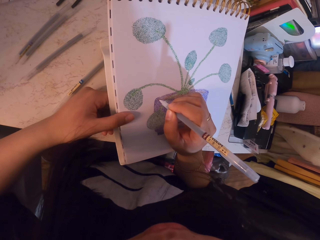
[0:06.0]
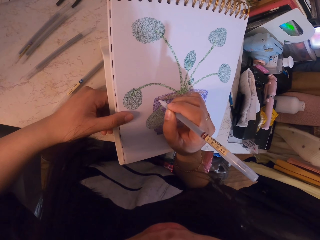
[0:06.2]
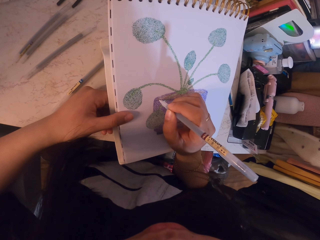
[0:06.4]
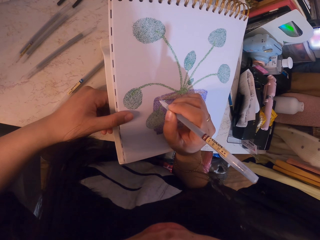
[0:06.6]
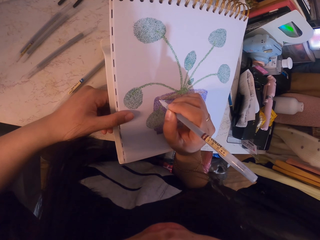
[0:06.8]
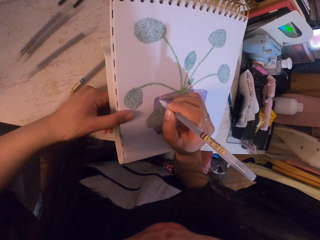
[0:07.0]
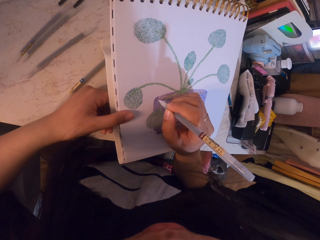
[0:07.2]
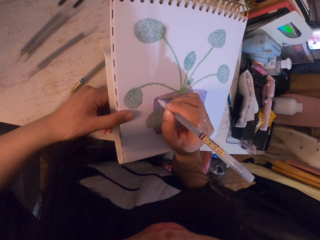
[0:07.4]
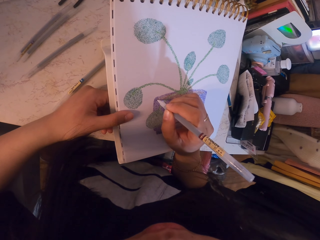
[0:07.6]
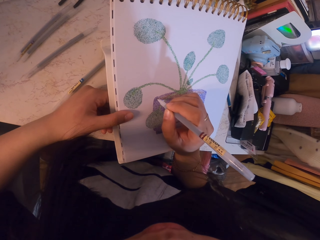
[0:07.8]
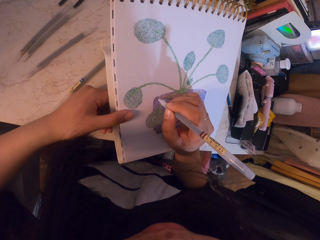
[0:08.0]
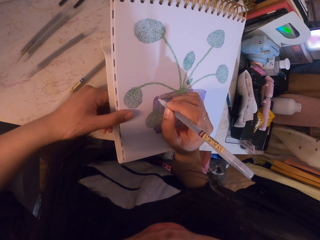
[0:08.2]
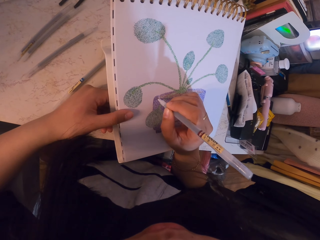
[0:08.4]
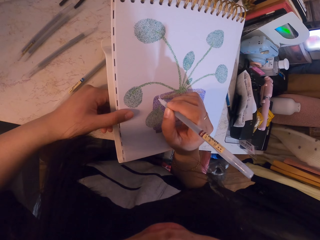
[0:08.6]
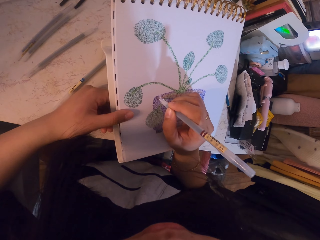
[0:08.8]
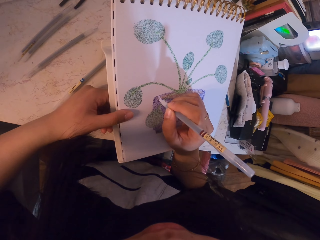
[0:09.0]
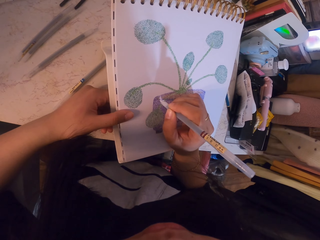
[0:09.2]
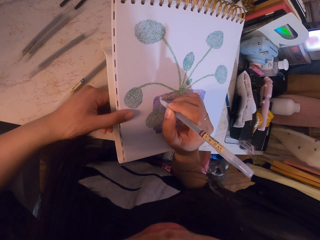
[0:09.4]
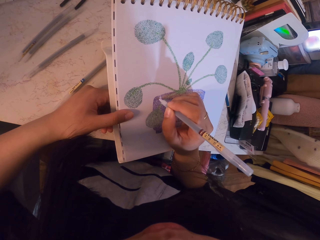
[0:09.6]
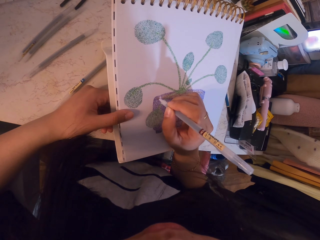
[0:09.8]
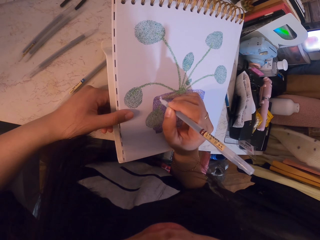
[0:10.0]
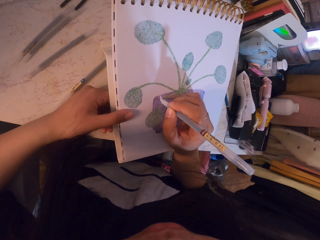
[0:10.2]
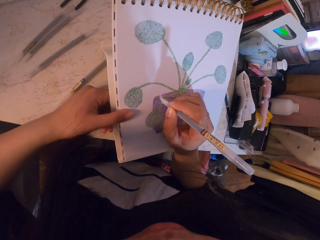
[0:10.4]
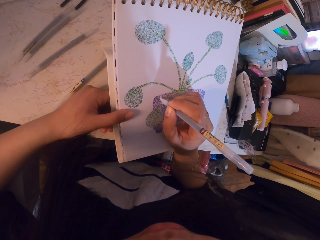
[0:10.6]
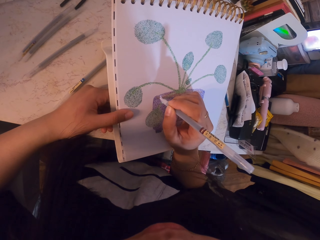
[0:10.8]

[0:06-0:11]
The camera wearer paints the sketch with the pen.

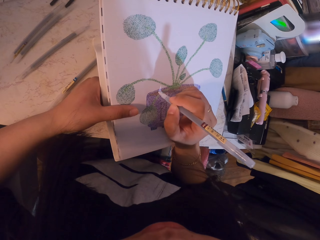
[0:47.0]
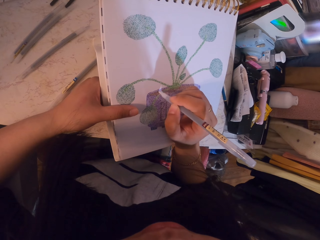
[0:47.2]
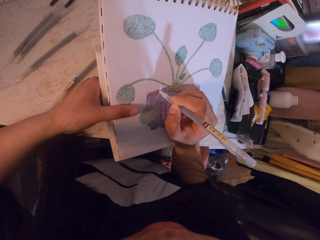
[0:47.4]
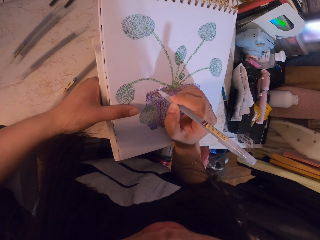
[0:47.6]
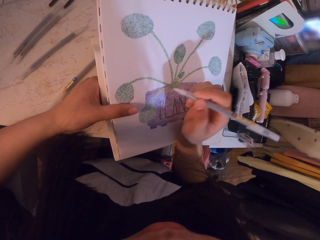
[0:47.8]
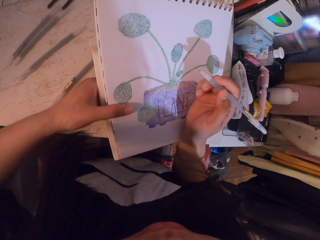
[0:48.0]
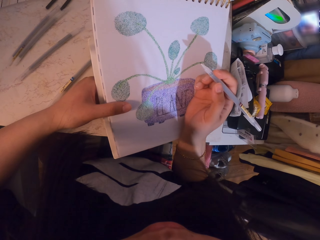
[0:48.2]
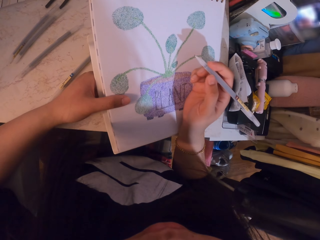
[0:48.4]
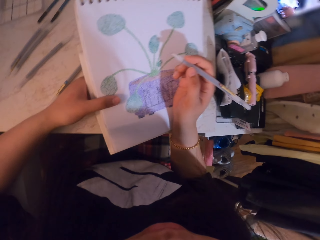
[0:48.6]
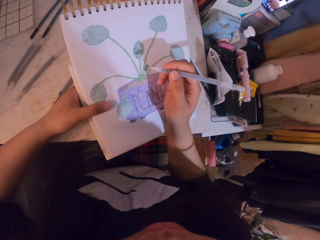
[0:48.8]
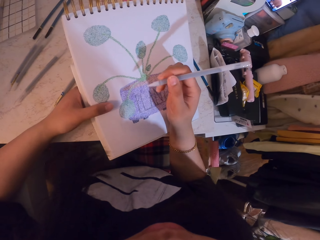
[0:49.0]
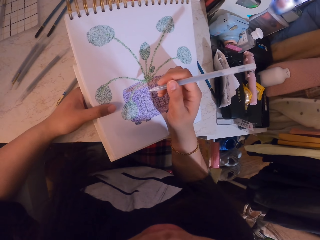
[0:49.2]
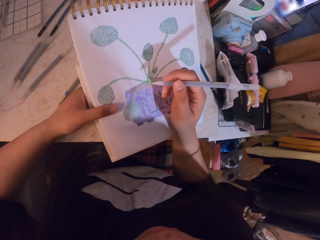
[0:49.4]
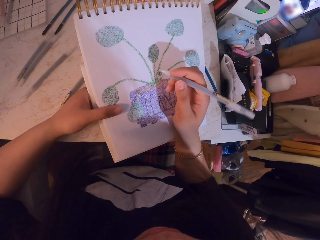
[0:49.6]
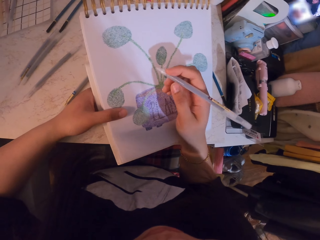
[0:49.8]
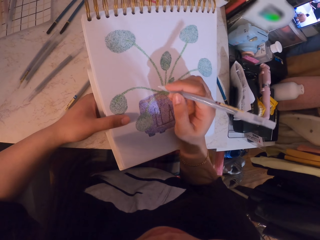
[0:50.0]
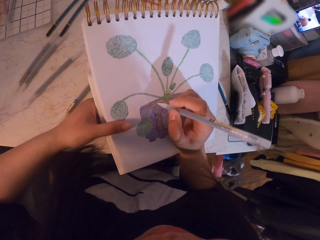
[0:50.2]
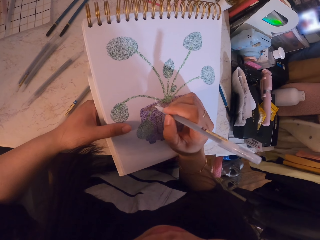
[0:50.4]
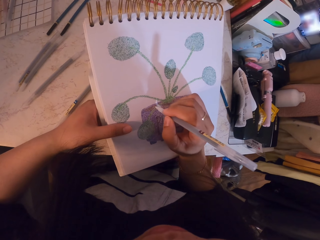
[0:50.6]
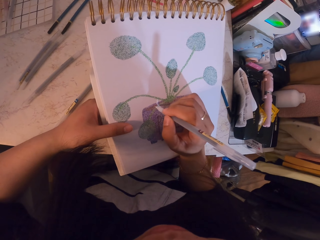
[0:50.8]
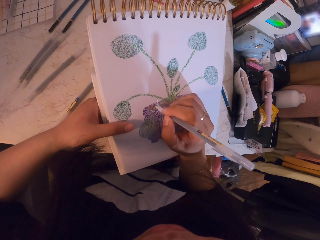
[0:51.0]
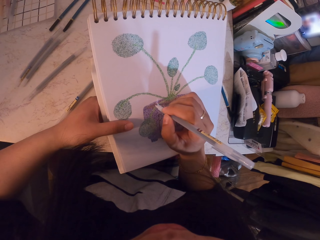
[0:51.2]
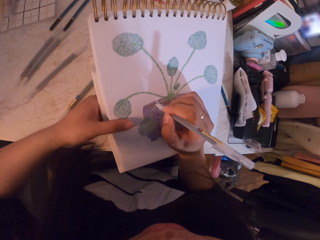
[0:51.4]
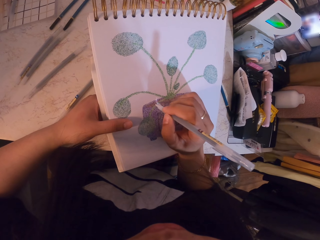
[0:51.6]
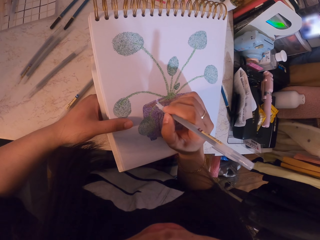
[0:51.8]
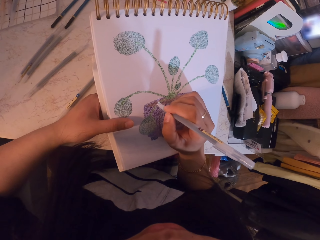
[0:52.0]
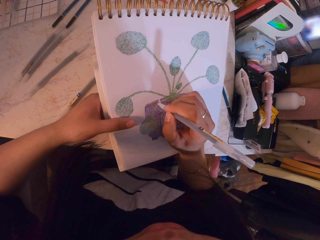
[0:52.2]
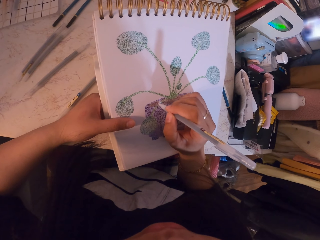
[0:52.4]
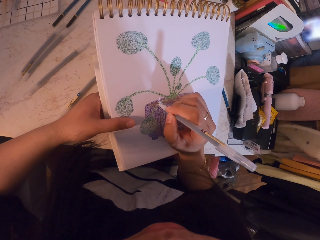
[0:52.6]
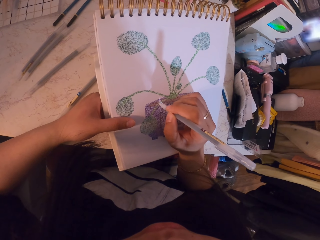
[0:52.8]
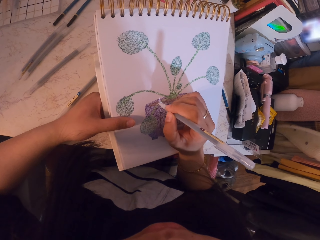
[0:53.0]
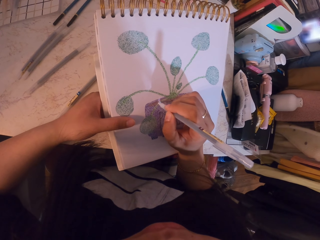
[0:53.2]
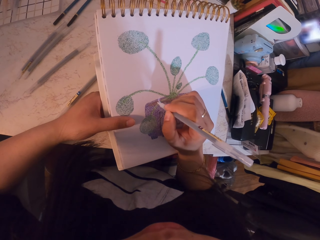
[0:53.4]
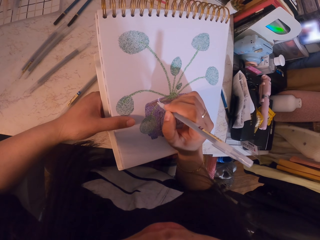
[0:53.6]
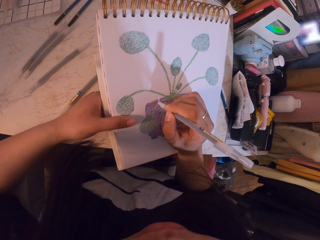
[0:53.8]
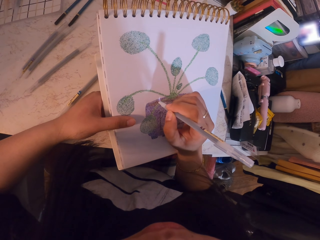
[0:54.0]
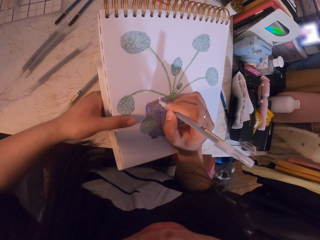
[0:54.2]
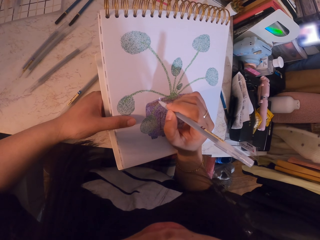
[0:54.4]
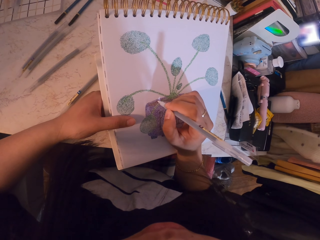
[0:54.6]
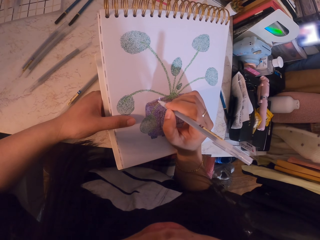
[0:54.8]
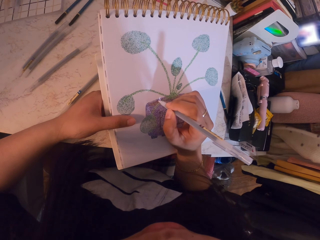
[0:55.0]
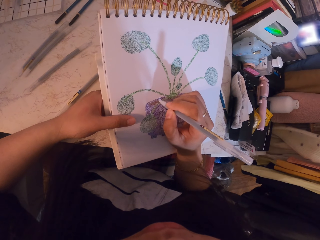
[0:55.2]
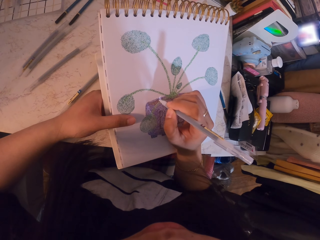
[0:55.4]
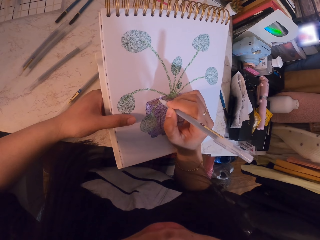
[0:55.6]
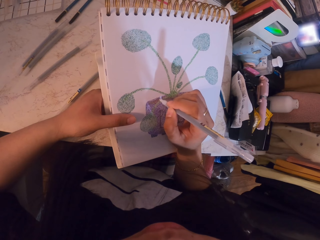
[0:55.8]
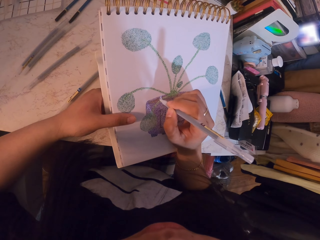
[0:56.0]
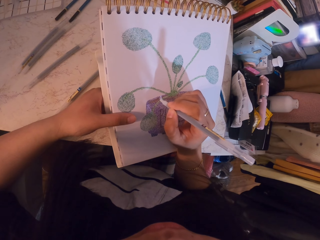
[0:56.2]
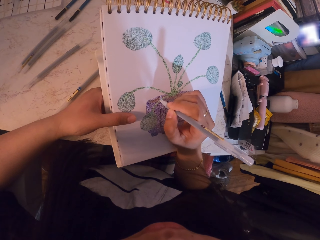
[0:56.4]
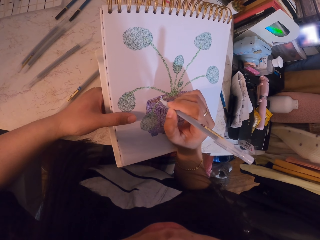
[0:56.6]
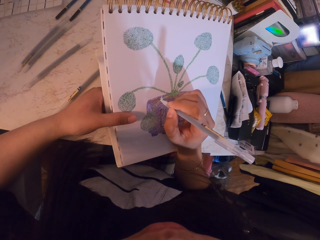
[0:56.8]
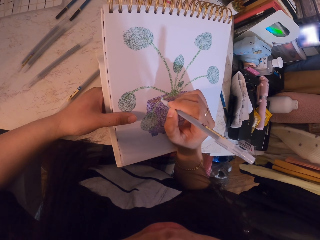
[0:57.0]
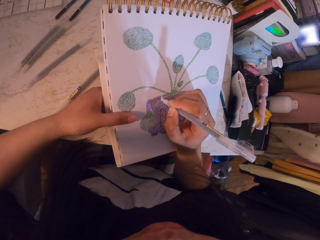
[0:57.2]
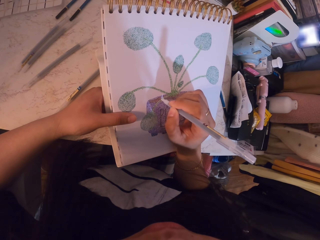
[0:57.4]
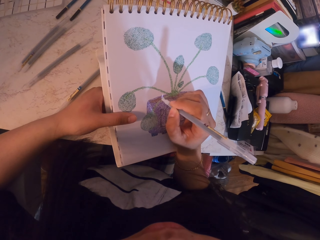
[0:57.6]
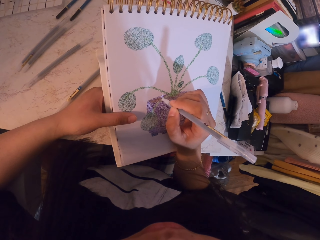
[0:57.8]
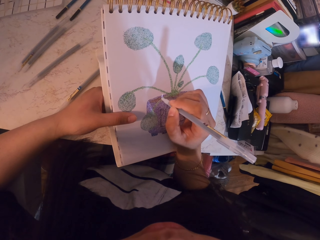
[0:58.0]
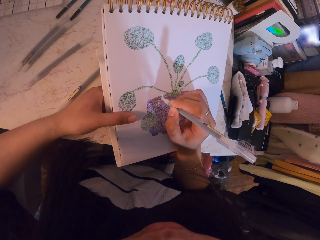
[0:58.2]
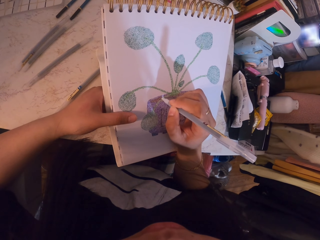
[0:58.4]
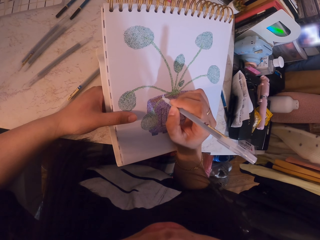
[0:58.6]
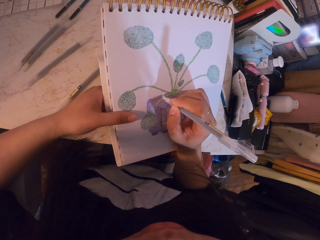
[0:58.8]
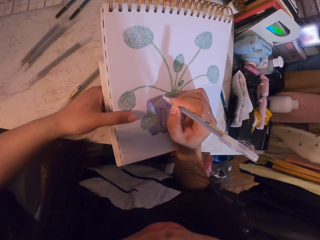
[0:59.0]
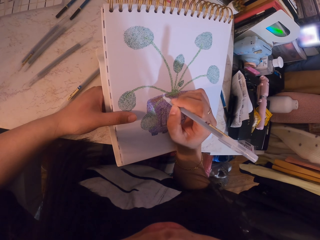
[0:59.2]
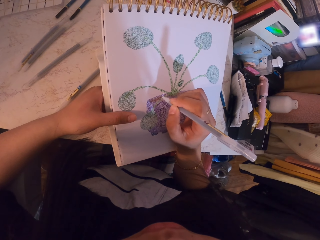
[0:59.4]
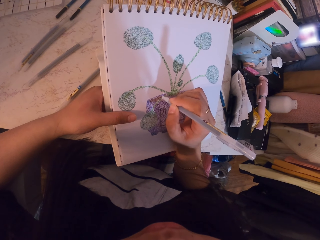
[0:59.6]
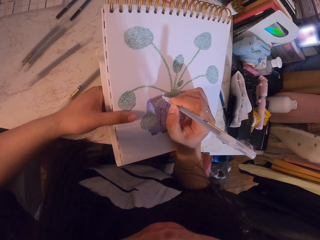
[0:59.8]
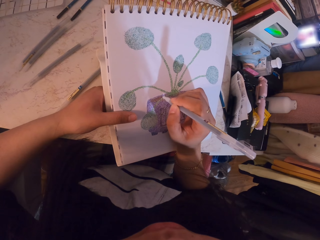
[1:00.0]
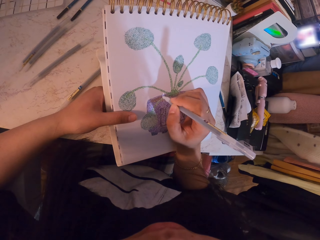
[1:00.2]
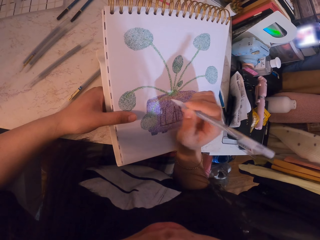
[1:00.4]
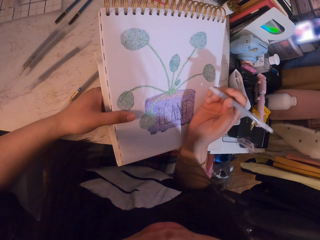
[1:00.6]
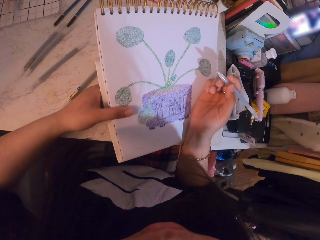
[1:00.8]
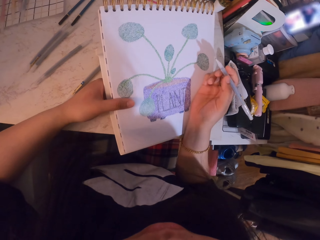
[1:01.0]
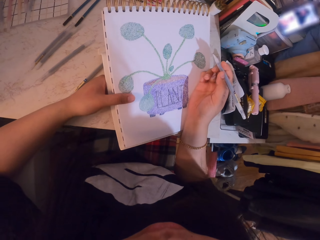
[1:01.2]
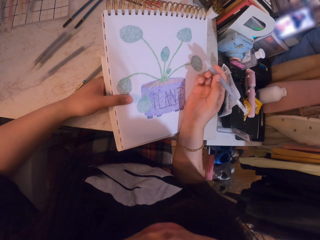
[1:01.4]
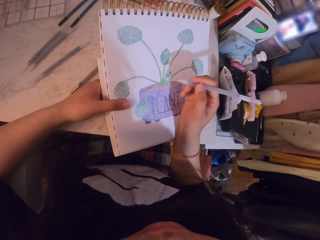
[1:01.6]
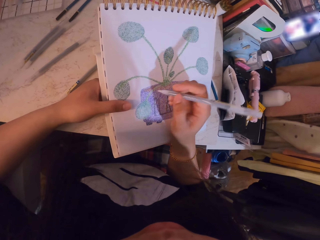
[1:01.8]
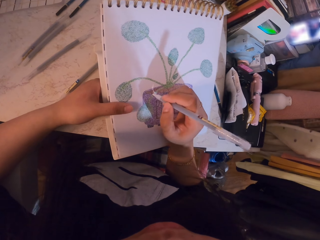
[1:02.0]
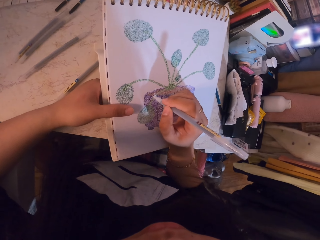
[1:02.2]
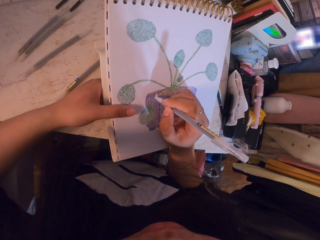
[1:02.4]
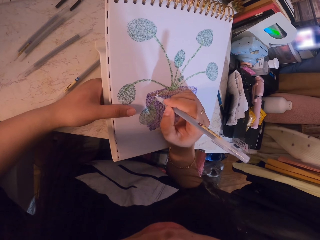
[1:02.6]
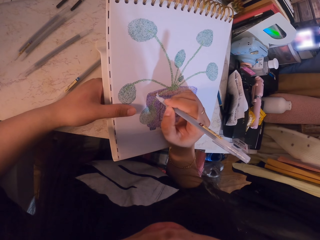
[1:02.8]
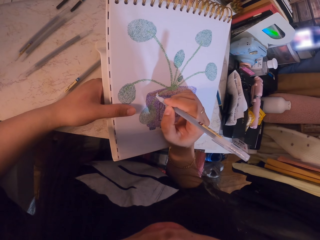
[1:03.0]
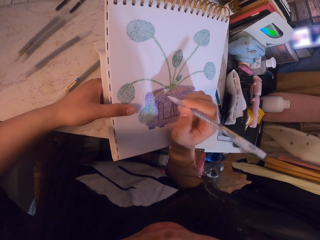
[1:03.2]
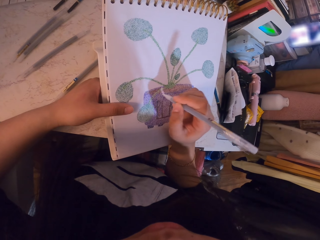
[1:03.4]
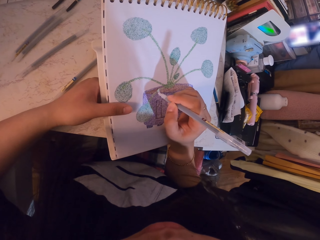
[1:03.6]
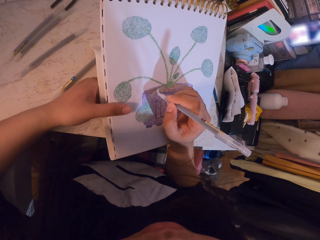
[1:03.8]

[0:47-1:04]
The camera wearer stares at the sketch. They paint the sketch with the pen. They stare at the sketch.
